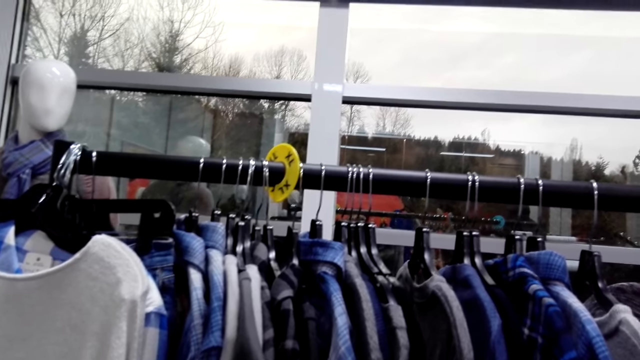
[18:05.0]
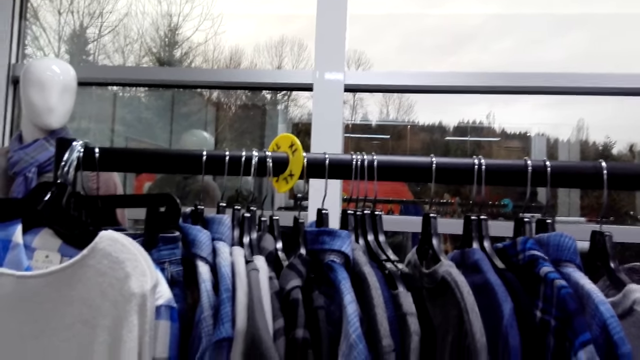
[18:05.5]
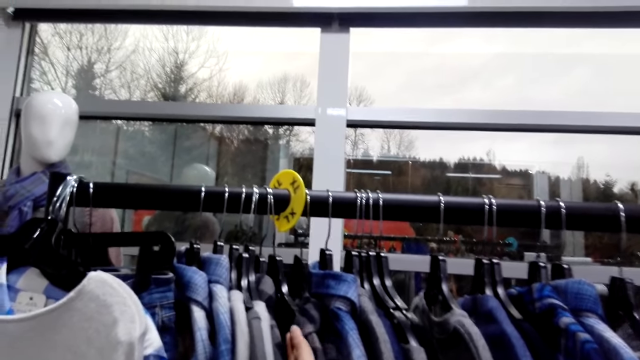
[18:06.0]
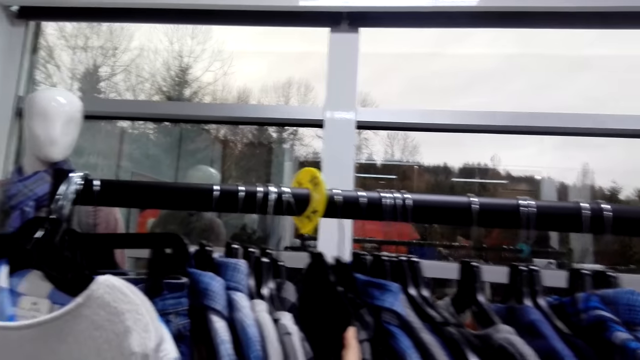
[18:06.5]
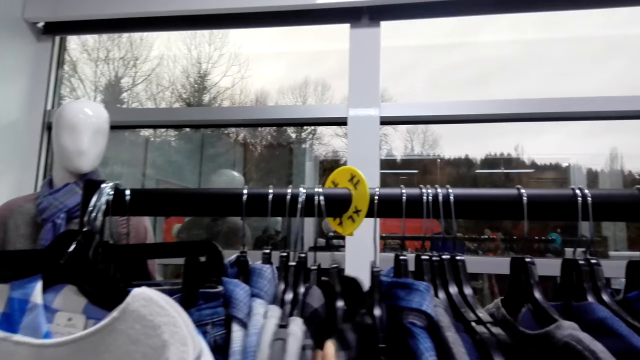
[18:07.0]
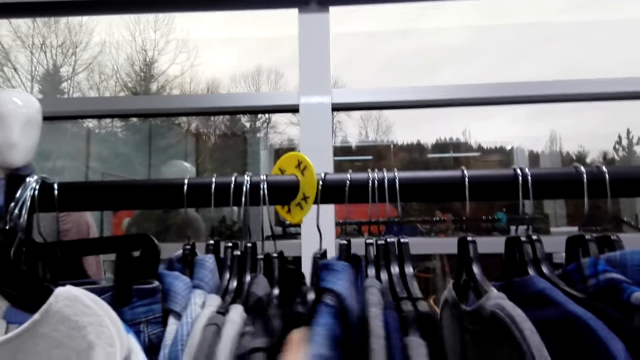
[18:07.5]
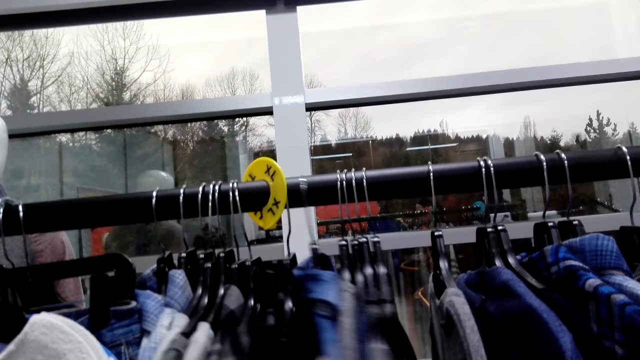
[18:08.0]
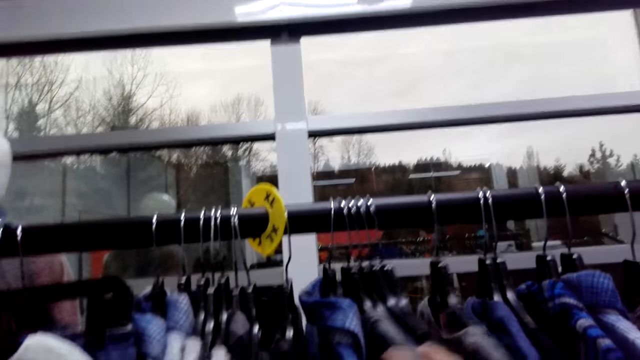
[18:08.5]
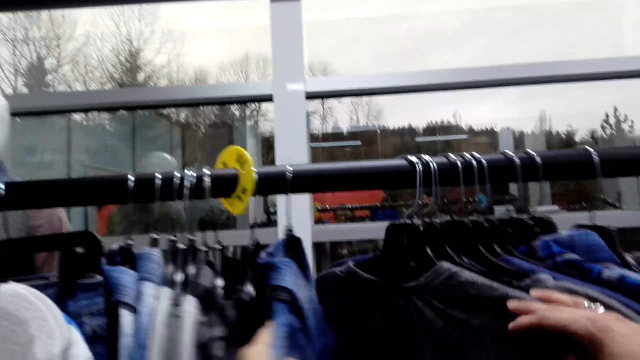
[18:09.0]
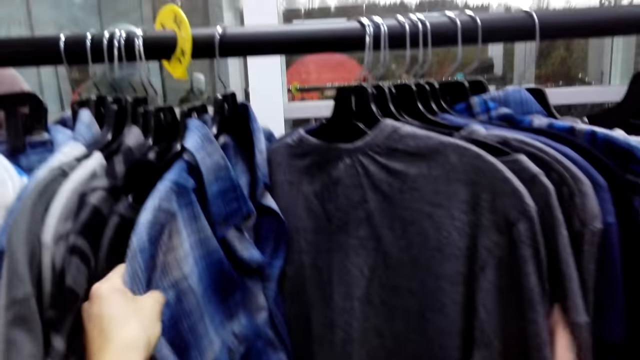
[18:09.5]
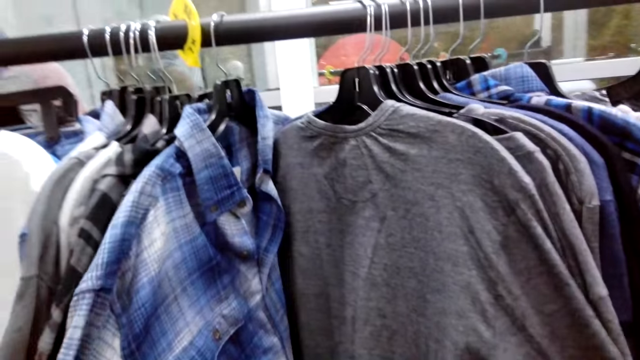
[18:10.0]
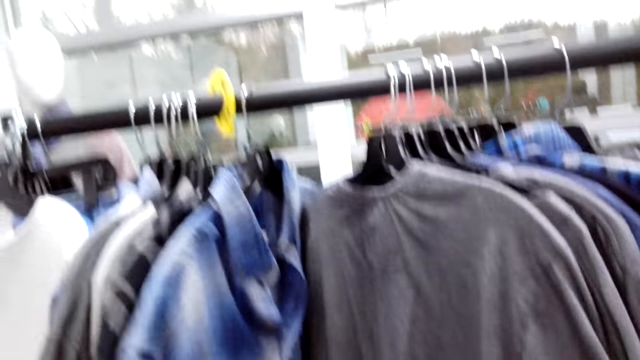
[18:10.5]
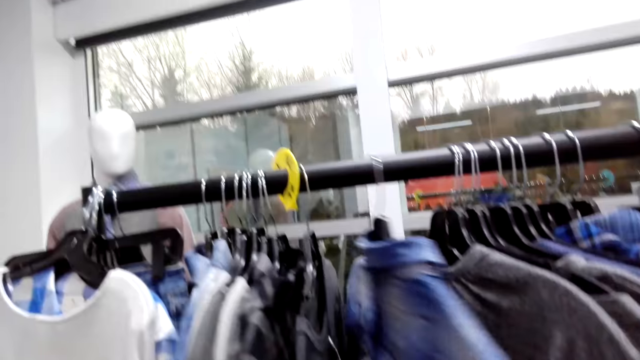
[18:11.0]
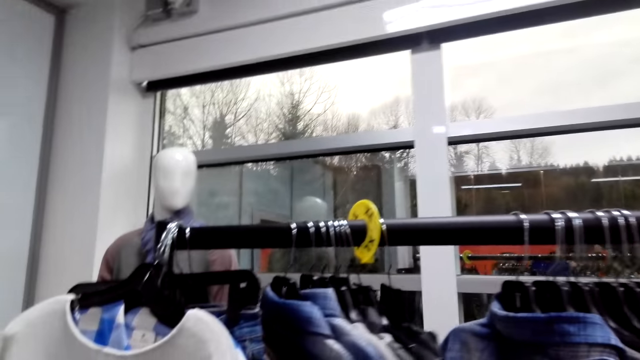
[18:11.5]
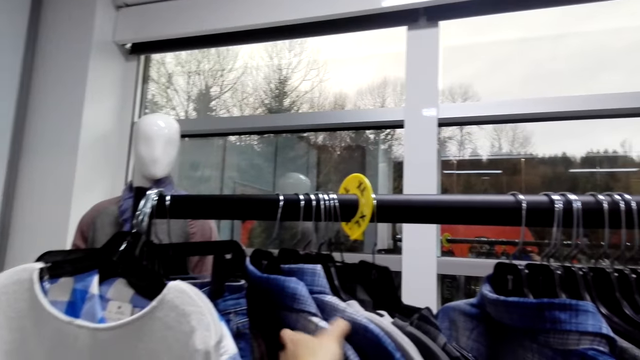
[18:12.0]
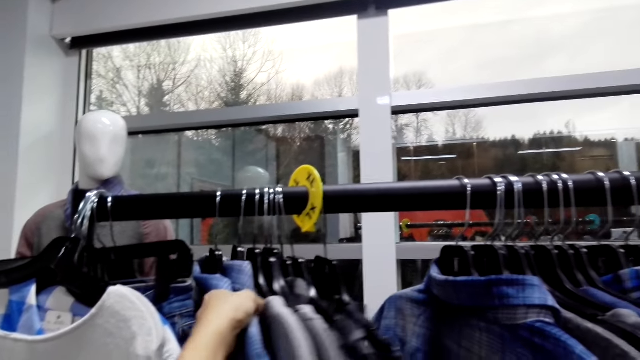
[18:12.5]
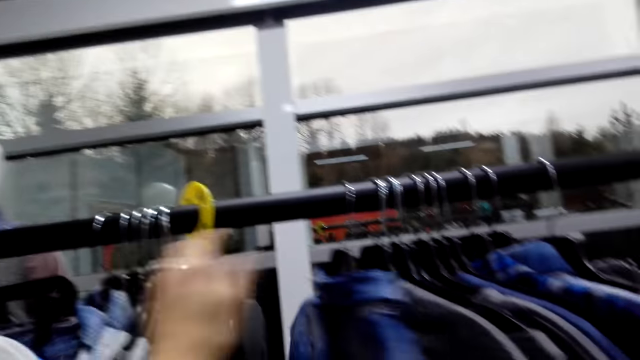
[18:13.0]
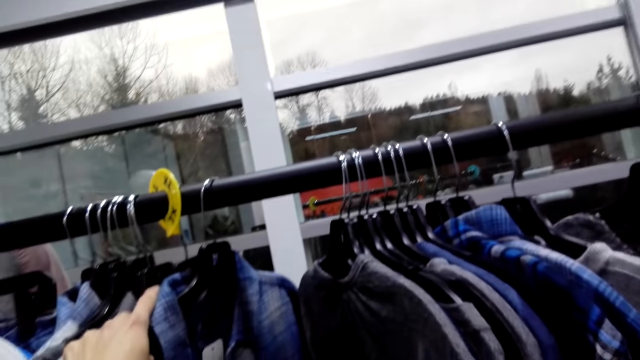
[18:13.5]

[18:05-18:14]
The camera wearer touches the shirts.

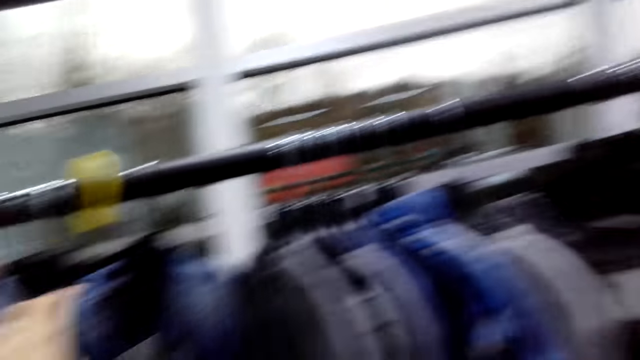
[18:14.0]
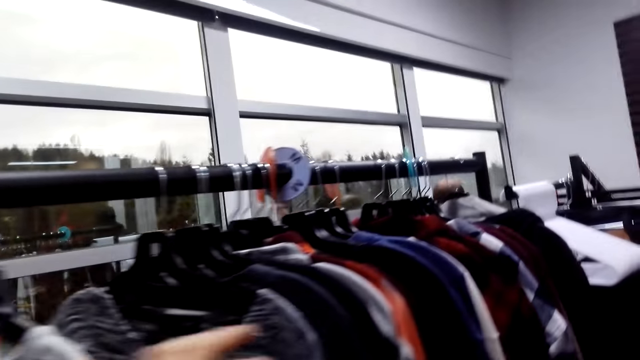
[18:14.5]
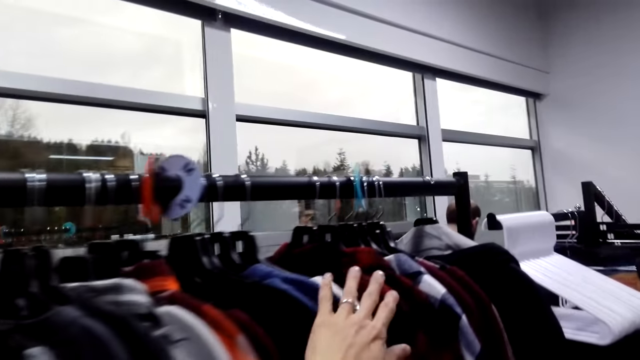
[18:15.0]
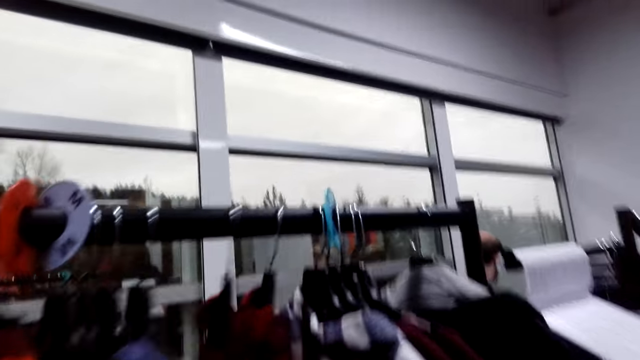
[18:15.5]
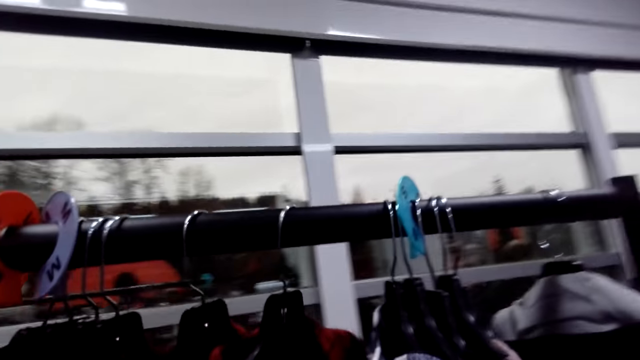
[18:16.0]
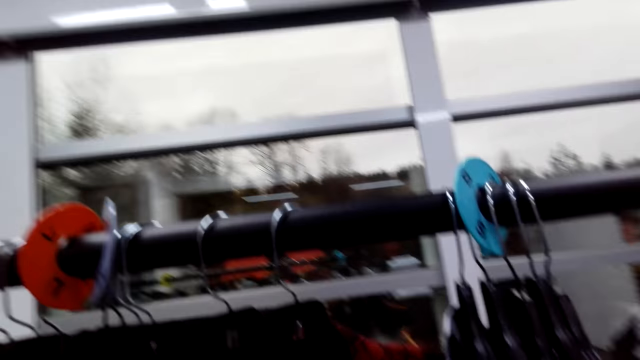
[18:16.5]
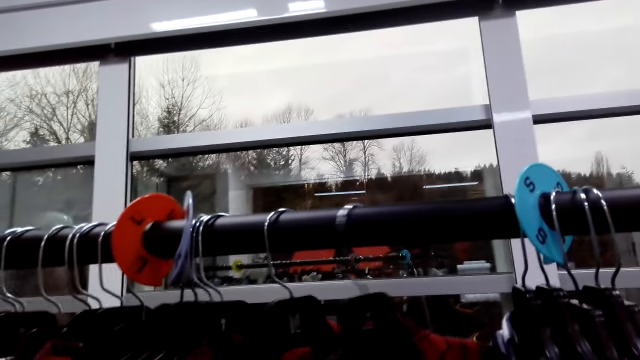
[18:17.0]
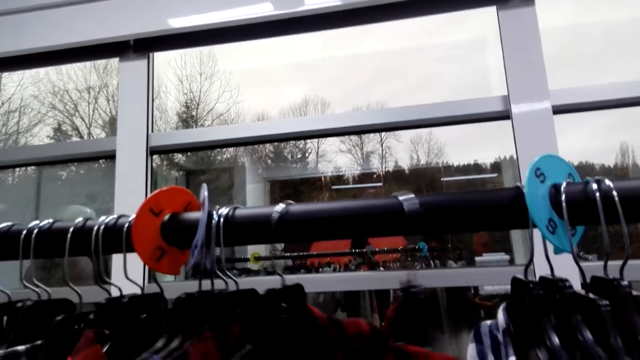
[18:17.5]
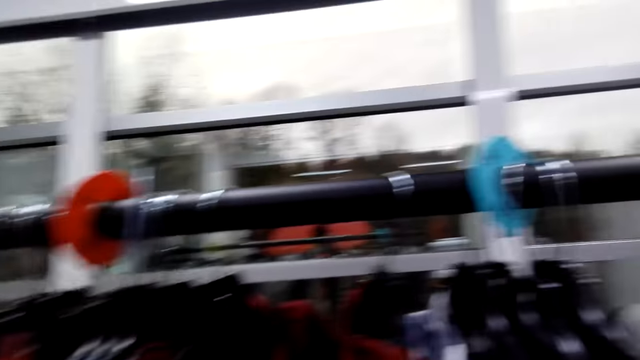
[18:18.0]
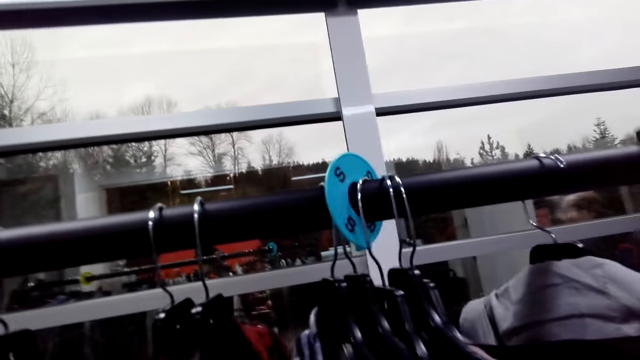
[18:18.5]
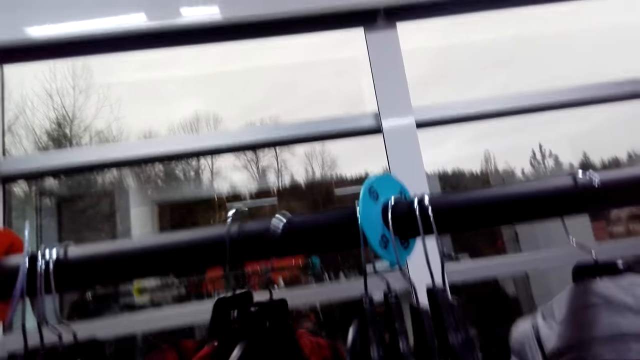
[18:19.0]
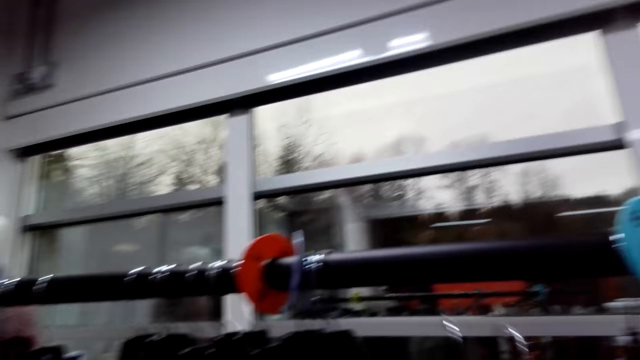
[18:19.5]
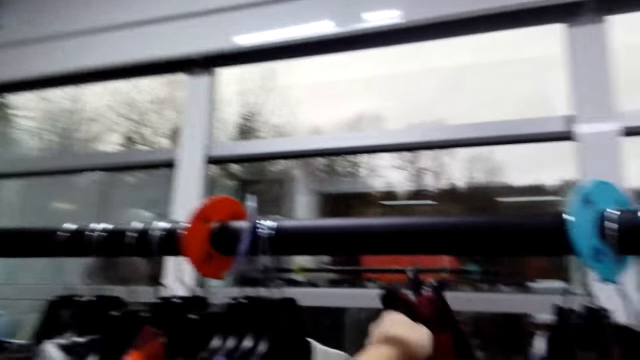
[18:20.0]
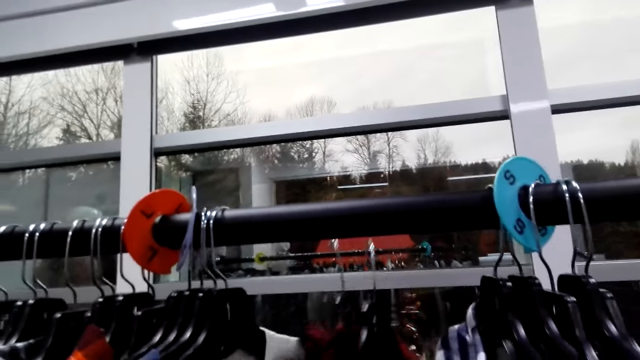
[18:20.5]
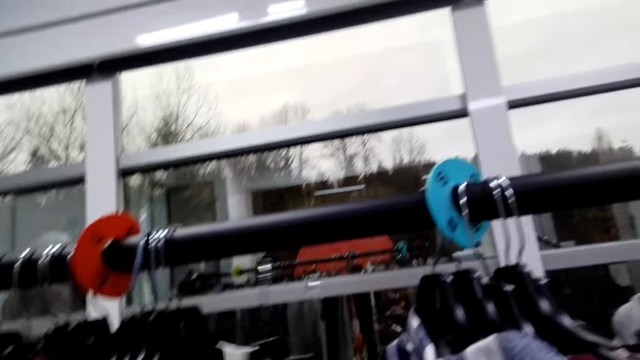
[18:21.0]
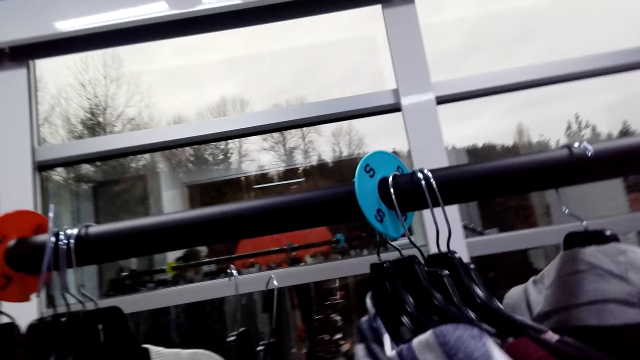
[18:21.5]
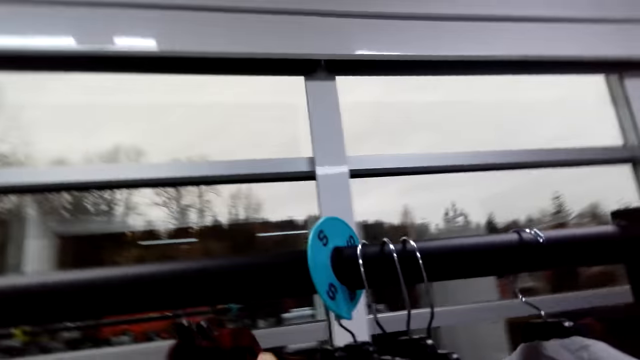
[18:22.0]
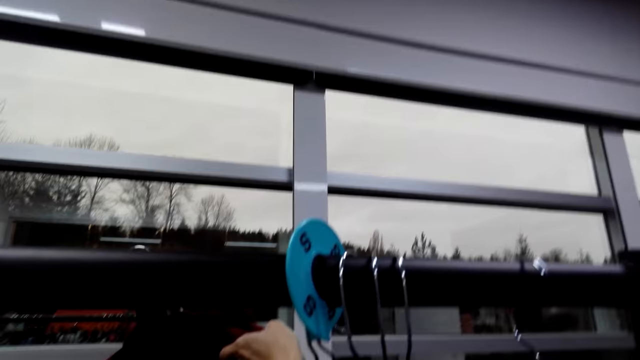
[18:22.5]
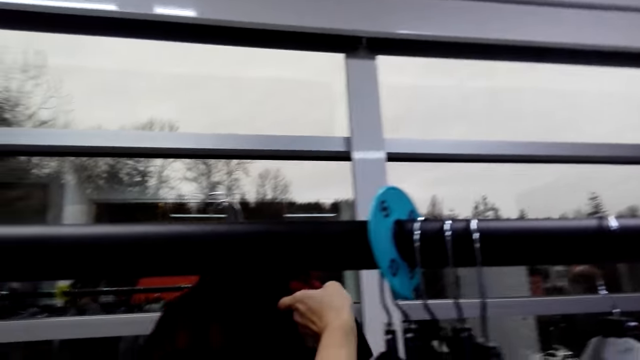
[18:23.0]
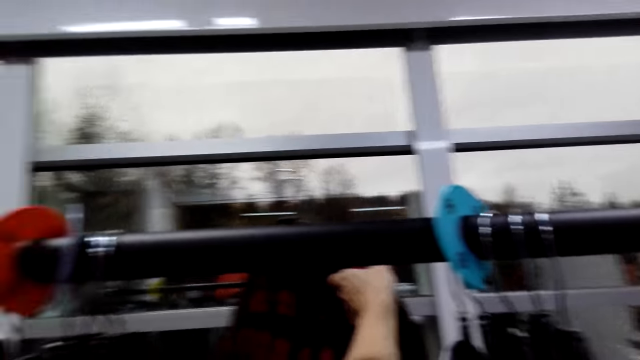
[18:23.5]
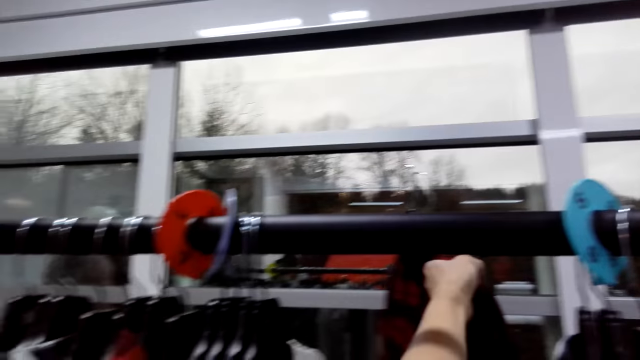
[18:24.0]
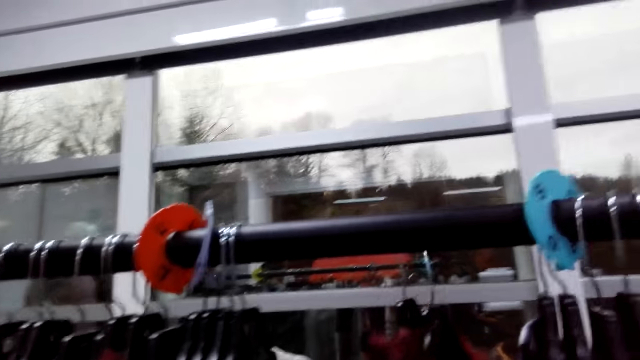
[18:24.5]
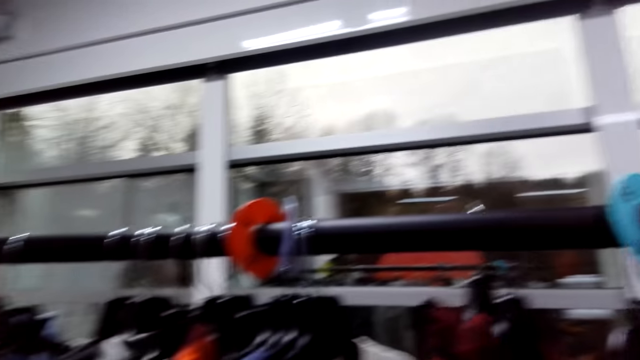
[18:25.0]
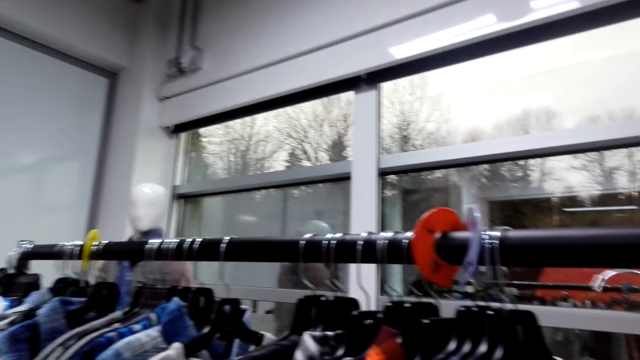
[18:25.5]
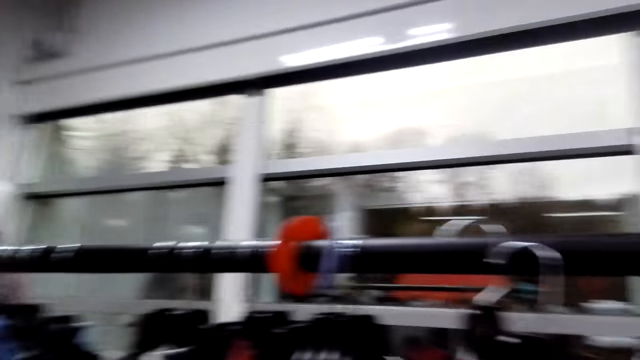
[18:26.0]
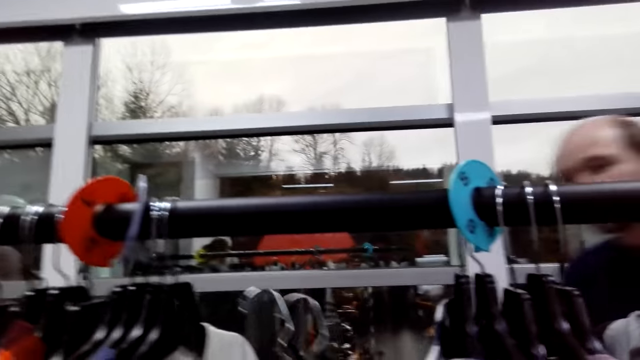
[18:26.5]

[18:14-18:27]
The camera wearer moves around the clothes rack. A lady talks to the camera wearer. The camera wearer looks at the shirts on the clothes rack. They remove the shirt from the clothes rack. They talk to a man. They push the clothes on the clothes rack. They put the clothes on the rail. The man talks to the camera wearer.
